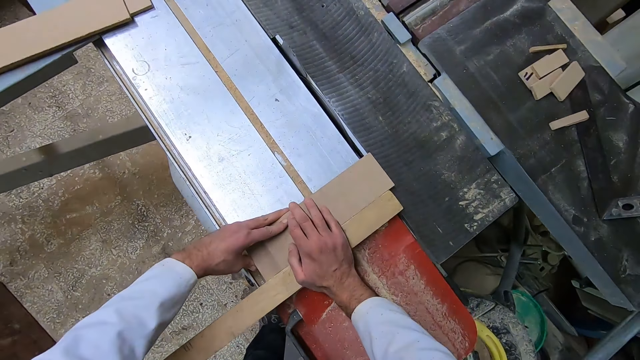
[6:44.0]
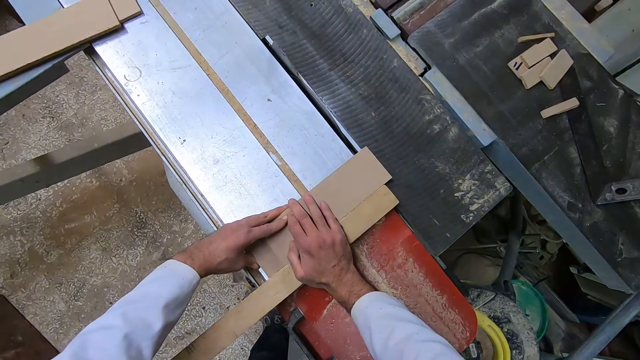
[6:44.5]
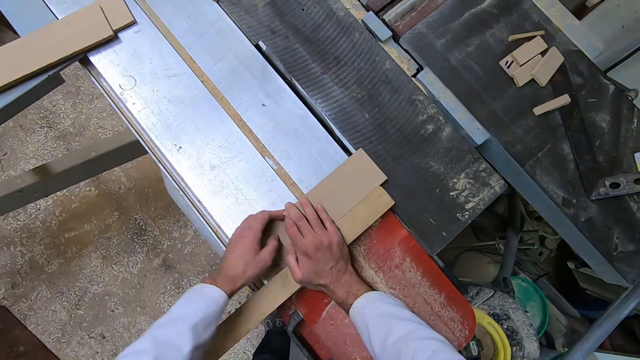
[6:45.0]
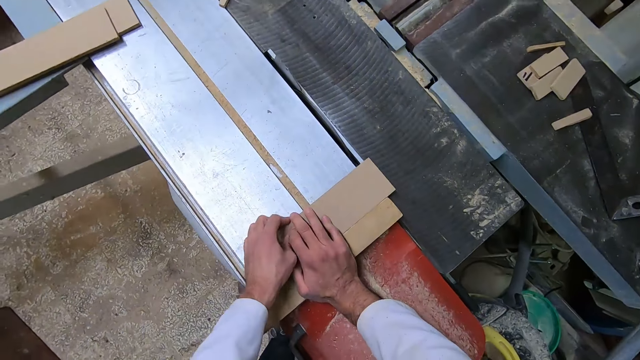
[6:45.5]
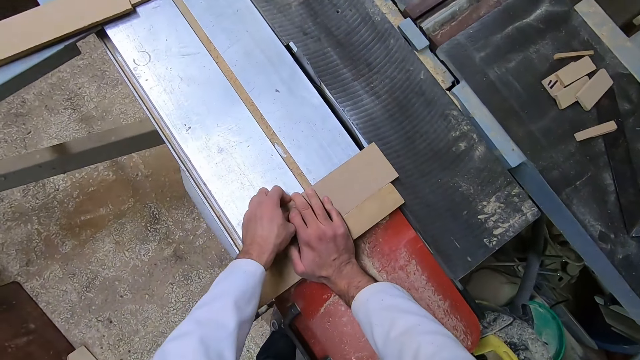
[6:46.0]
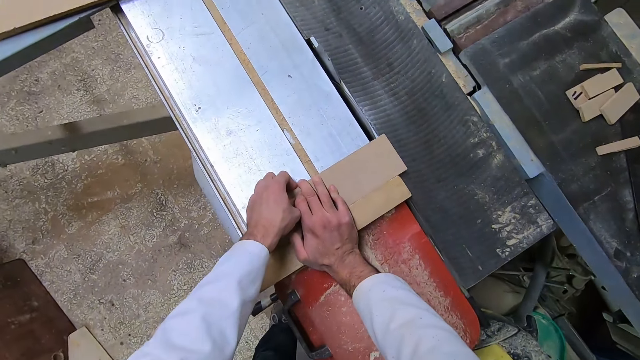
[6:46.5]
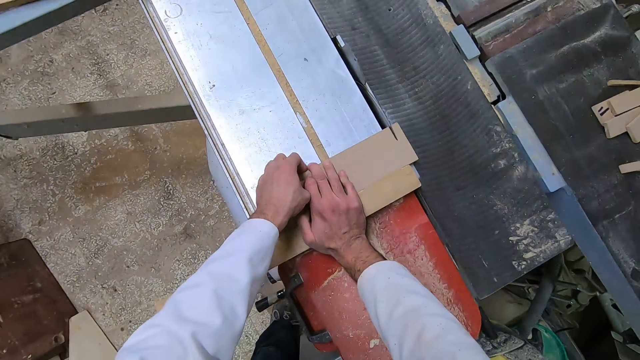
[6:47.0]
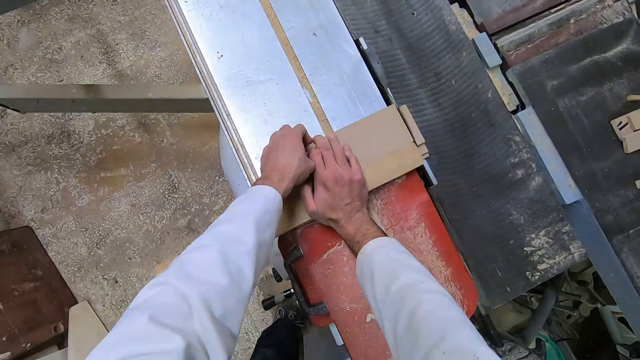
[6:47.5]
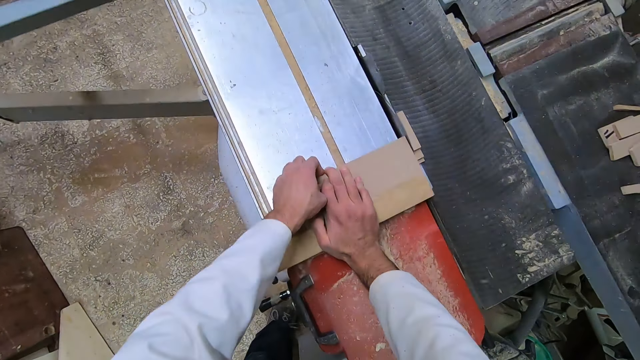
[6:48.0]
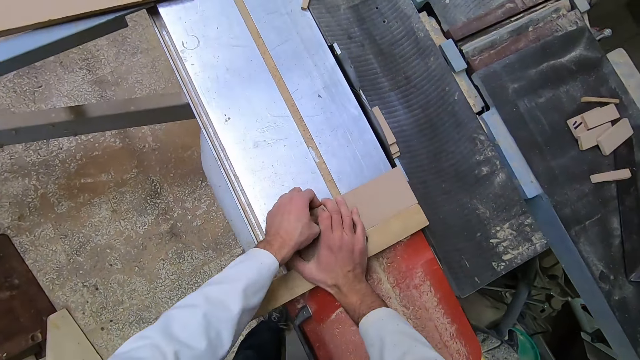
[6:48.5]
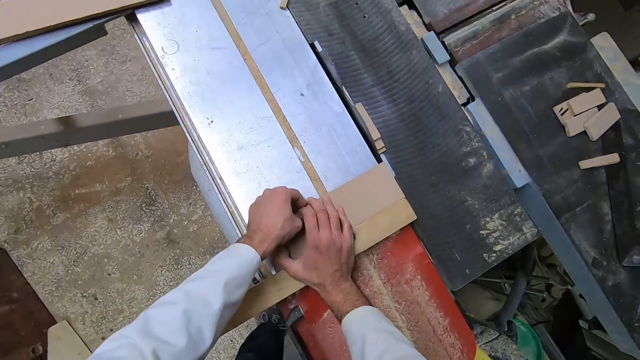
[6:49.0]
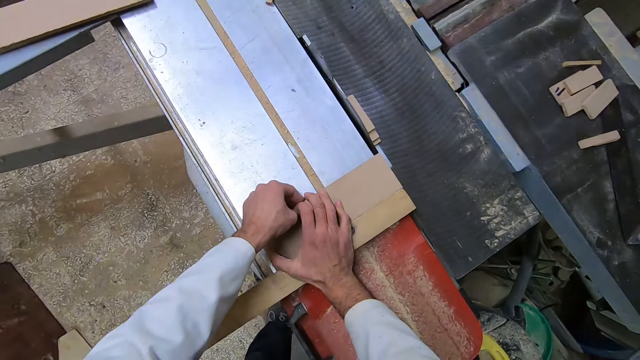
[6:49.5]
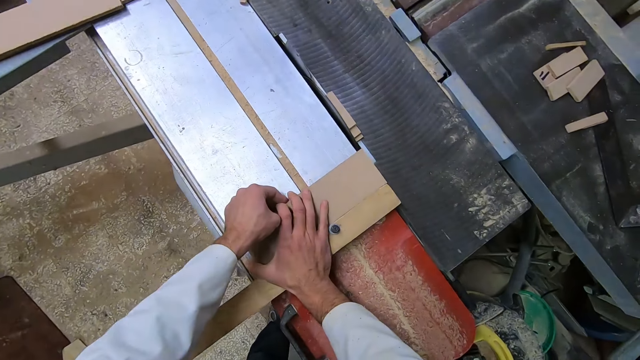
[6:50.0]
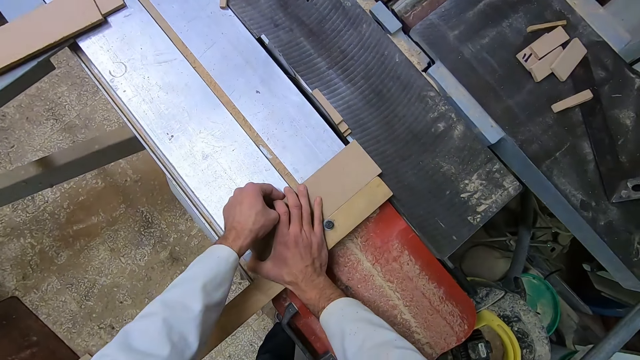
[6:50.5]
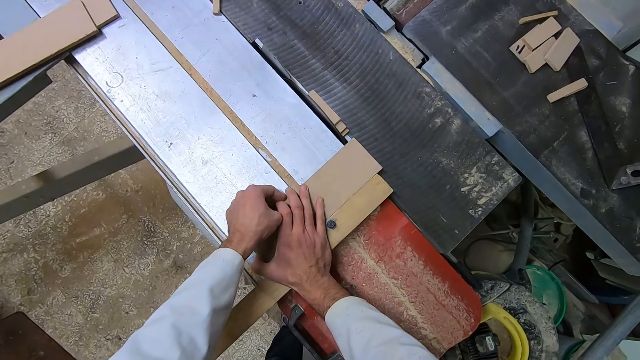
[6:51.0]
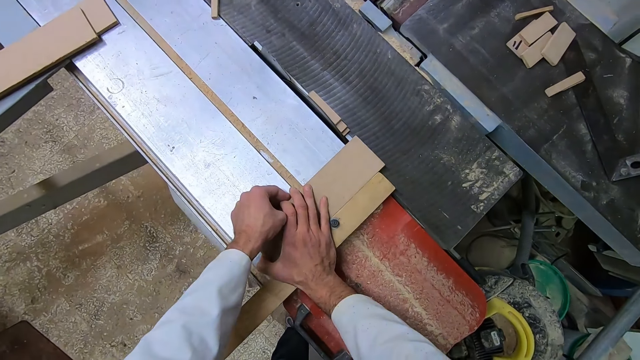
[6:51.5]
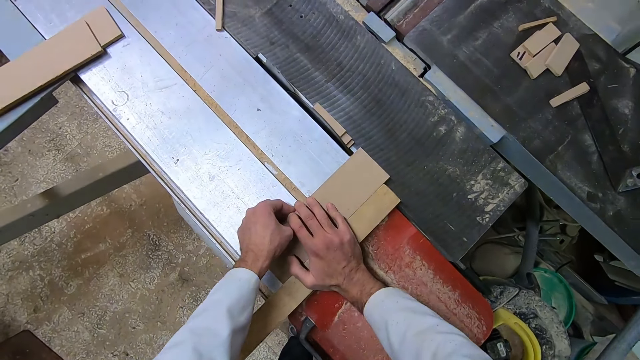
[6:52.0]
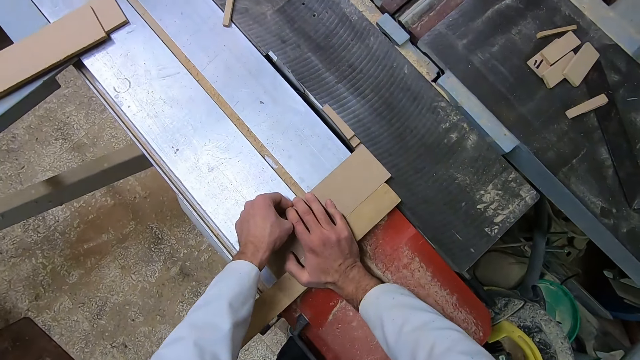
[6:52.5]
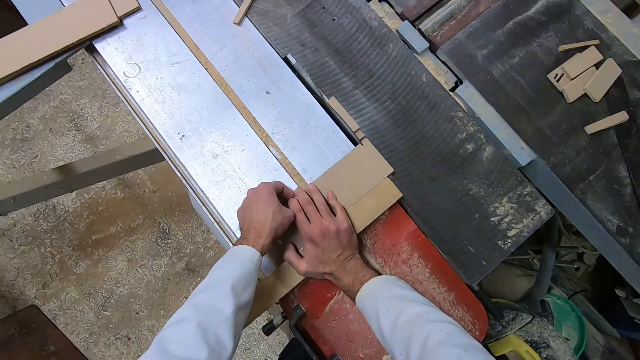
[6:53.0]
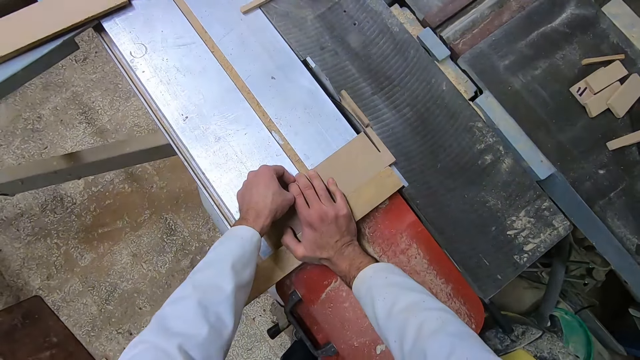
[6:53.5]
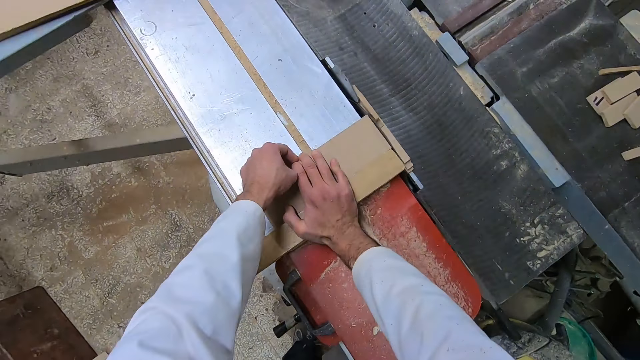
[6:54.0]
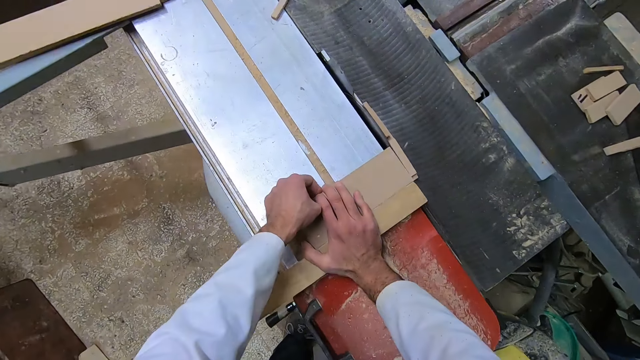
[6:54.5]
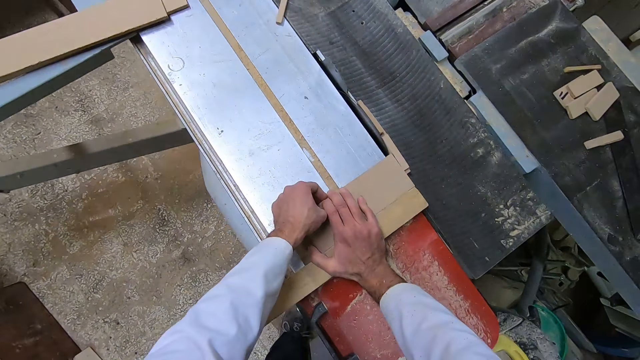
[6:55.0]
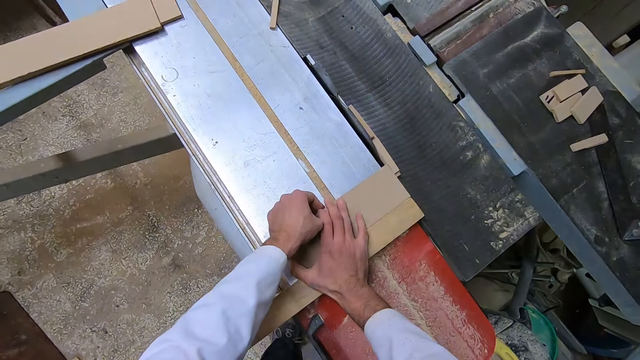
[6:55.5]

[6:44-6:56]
The camera wearer cuts the wood with the sawing machine. They remove the wood from the sawing machine. They adjust the wood on the sawing machine. They cut the wood with the sawing machine. They remove the wood from the sawing machine.

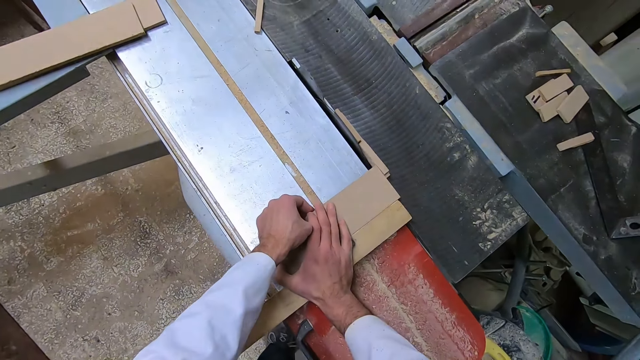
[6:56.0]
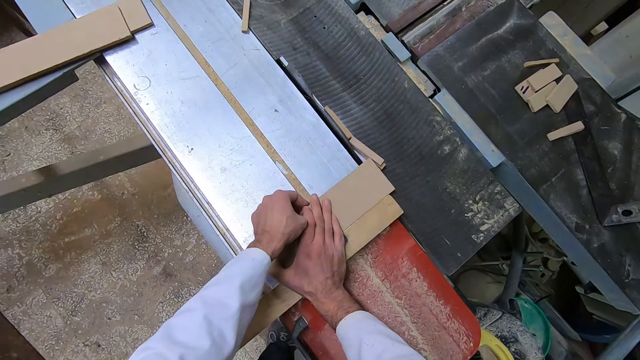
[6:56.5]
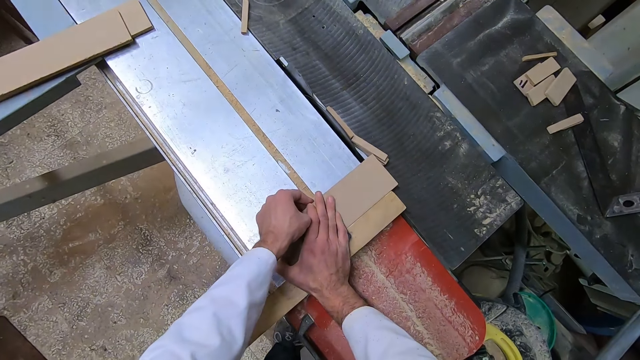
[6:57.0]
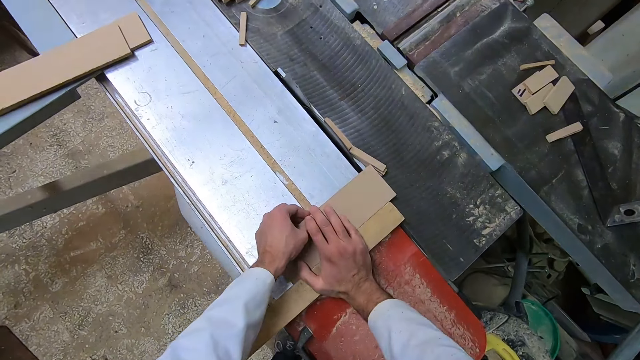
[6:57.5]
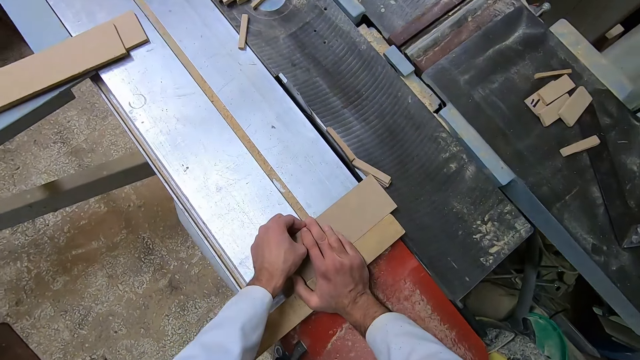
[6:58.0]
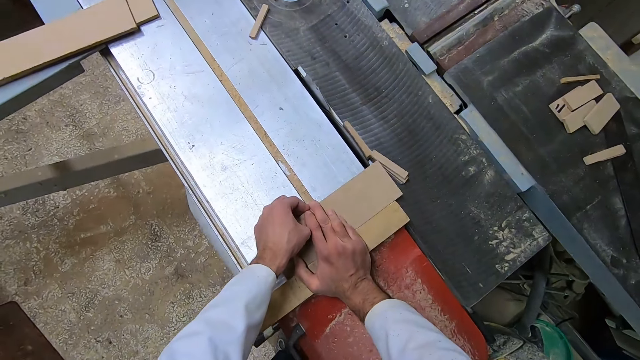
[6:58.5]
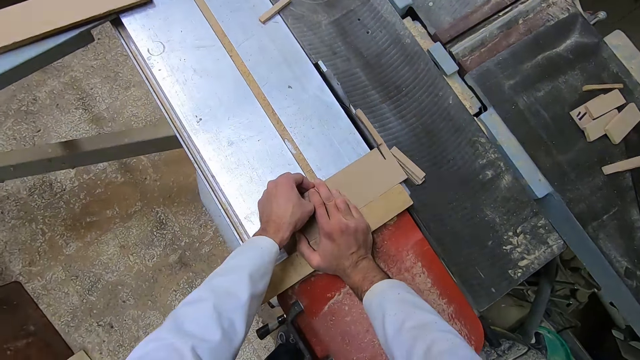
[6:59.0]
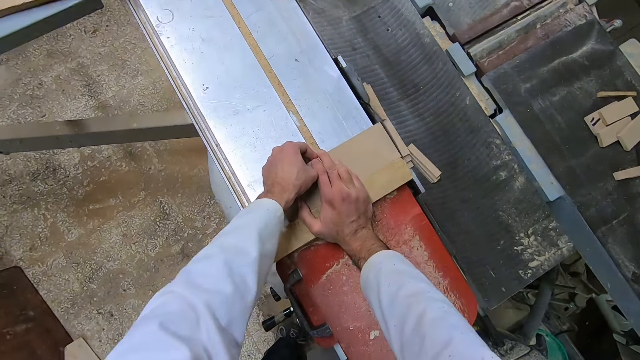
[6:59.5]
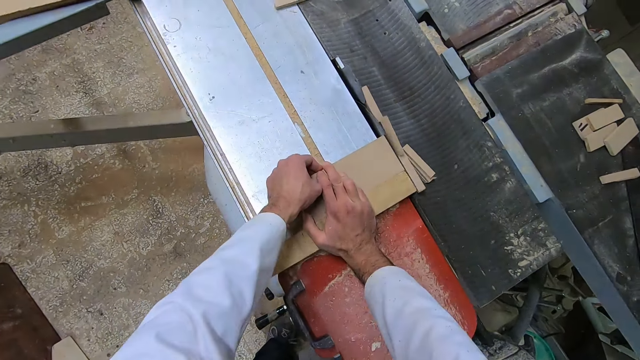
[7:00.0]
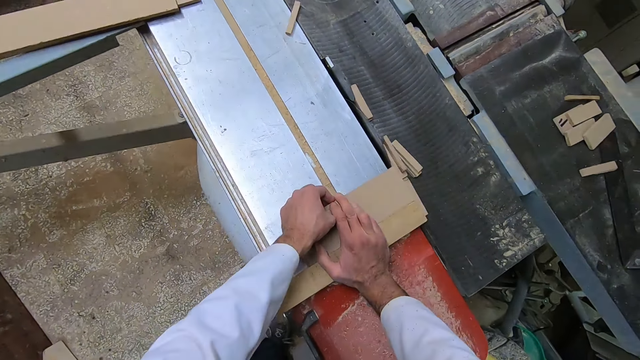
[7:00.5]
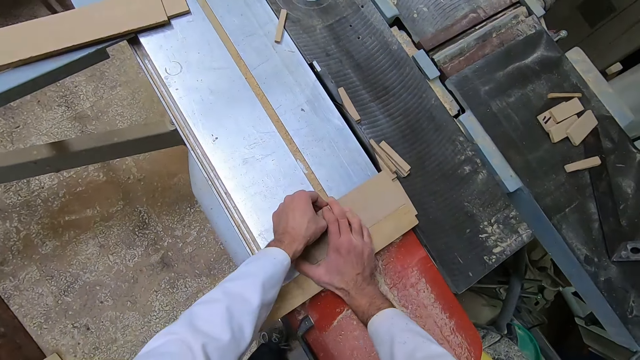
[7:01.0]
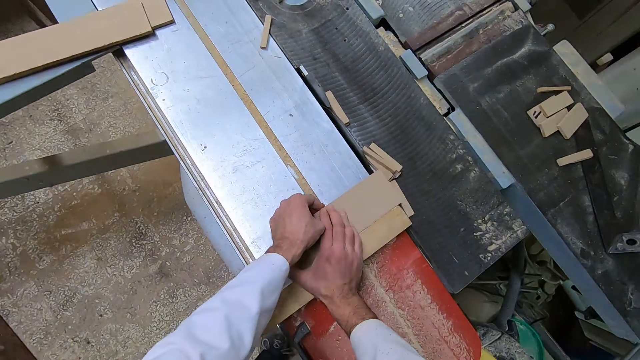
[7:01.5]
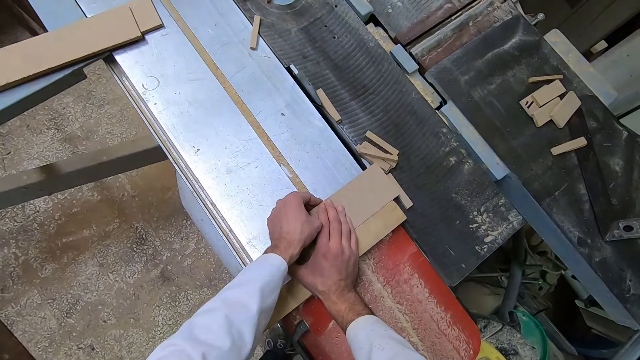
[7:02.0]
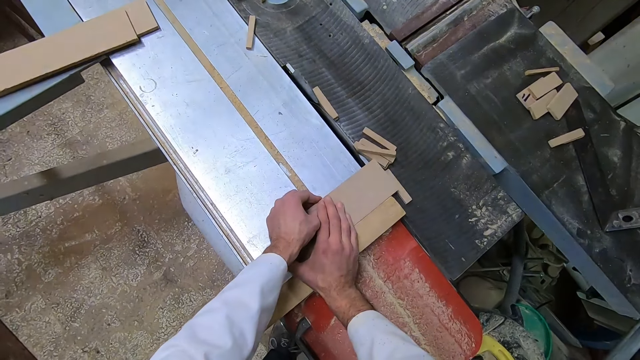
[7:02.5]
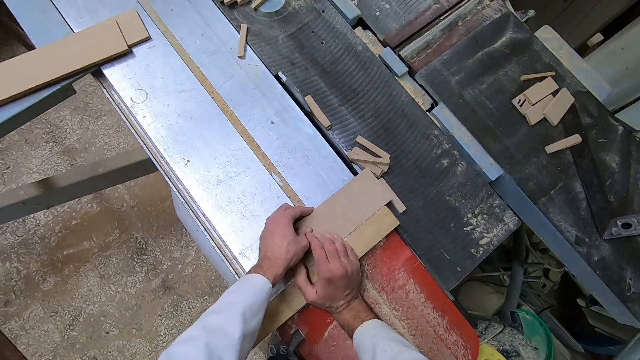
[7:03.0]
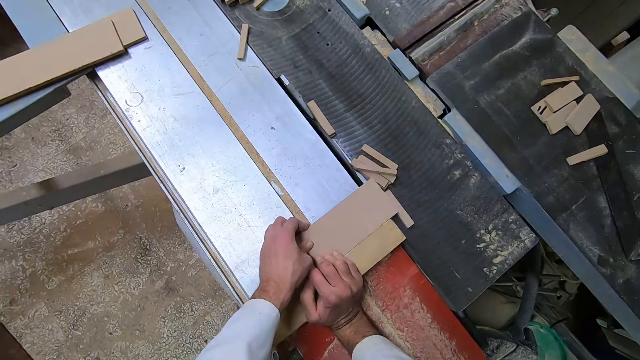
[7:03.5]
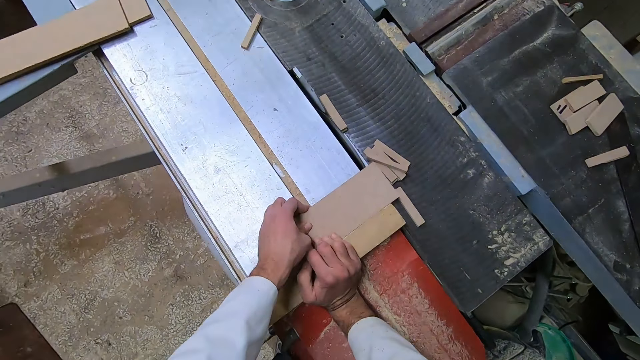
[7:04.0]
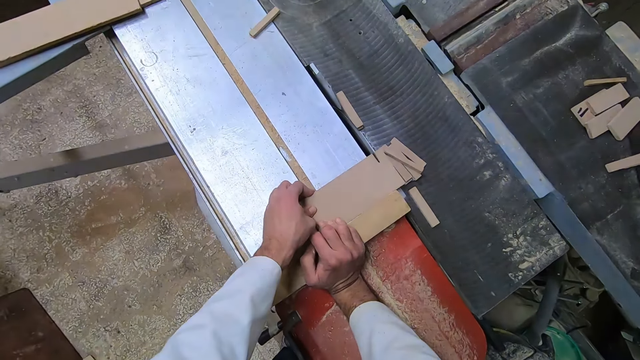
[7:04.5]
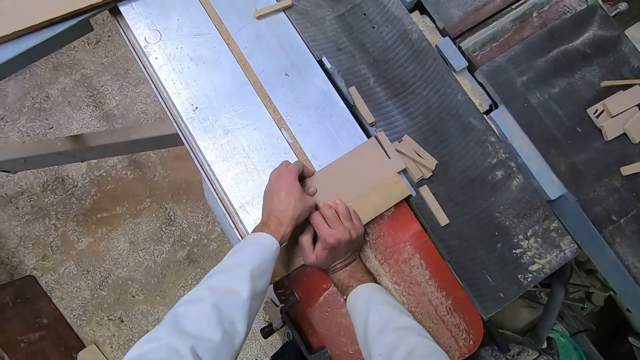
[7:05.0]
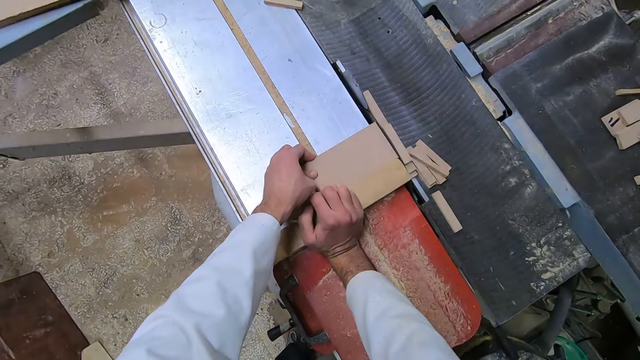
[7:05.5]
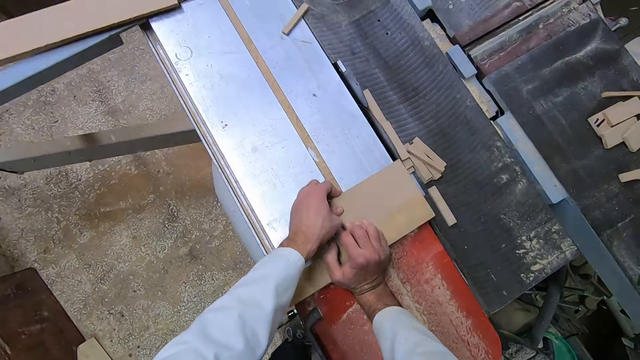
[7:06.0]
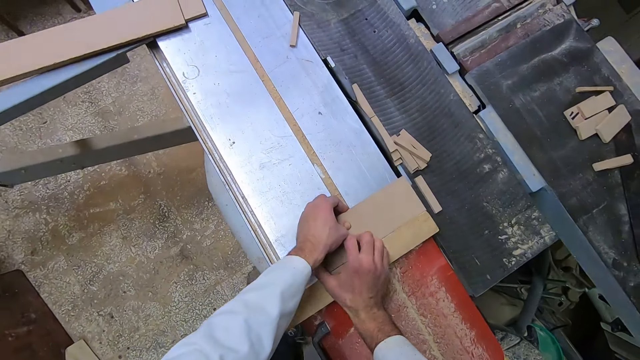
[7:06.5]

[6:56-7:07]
The camera wearer adjusts the wood on the sawing machine. They cut the wood with the sawing machine. They remove the wood from the sawing machine. They adjust the wood on the sawing machine. They cut the wood with the sawing machine. They remove the wood from the sawing machine.
